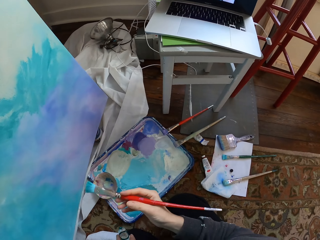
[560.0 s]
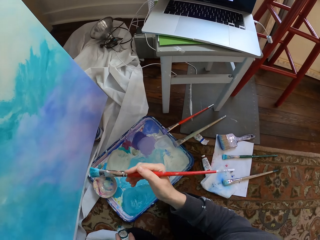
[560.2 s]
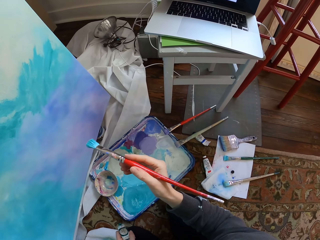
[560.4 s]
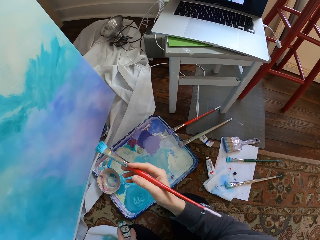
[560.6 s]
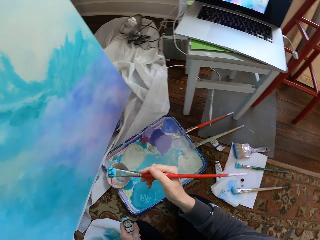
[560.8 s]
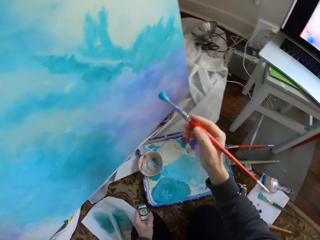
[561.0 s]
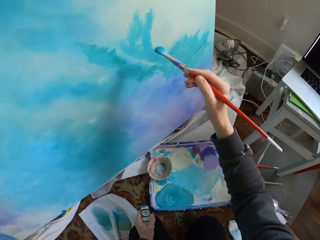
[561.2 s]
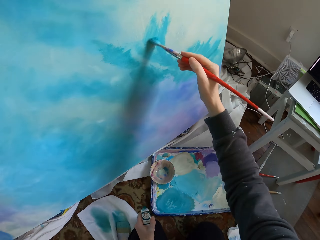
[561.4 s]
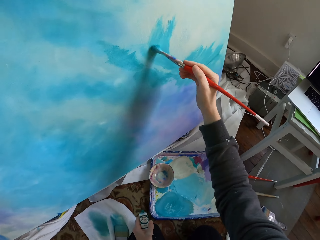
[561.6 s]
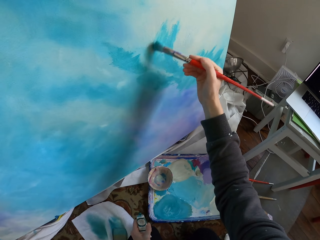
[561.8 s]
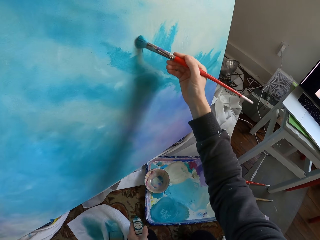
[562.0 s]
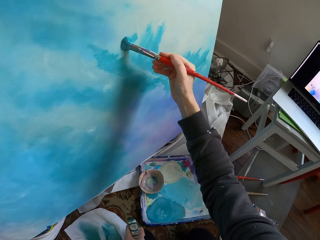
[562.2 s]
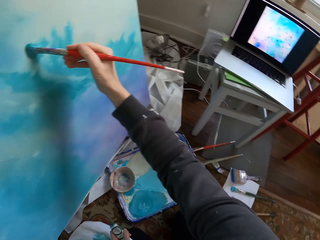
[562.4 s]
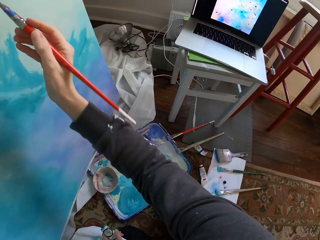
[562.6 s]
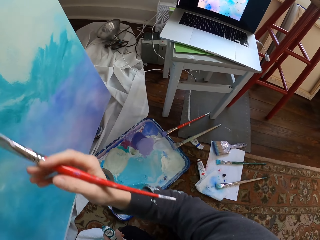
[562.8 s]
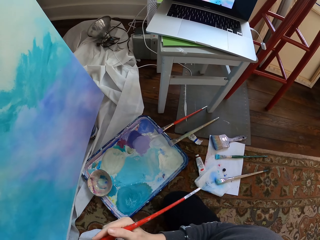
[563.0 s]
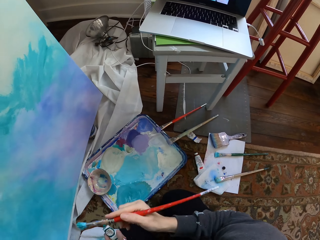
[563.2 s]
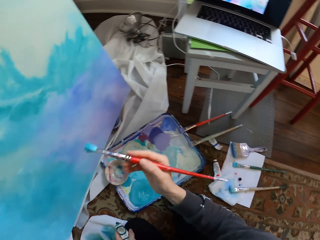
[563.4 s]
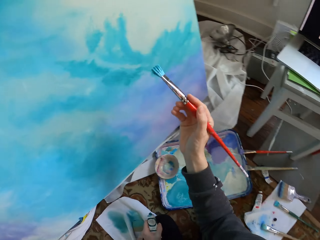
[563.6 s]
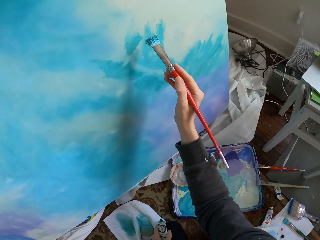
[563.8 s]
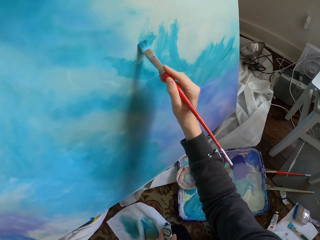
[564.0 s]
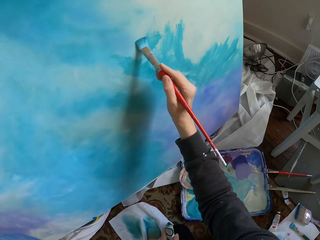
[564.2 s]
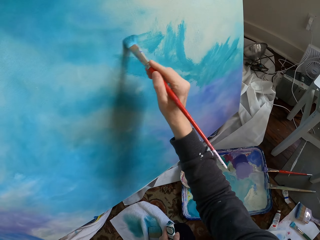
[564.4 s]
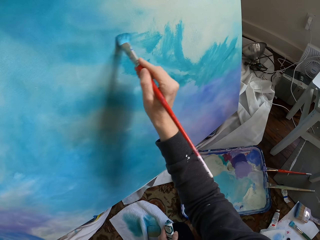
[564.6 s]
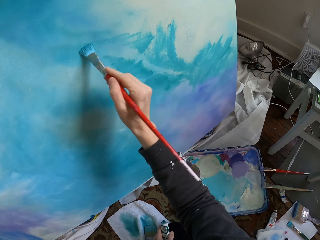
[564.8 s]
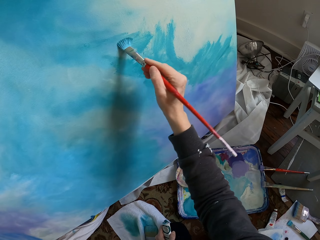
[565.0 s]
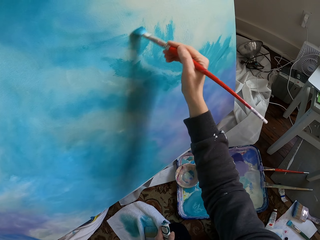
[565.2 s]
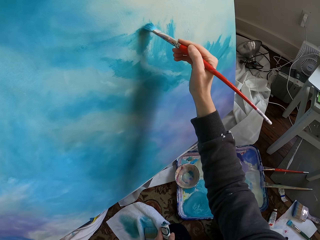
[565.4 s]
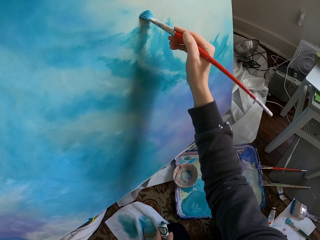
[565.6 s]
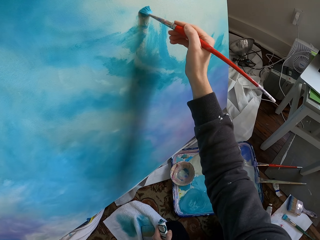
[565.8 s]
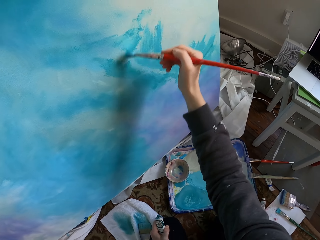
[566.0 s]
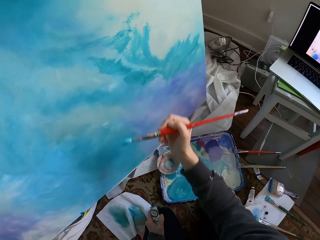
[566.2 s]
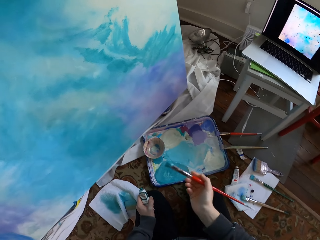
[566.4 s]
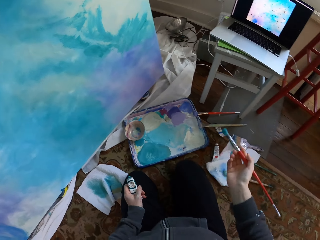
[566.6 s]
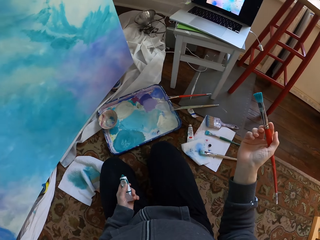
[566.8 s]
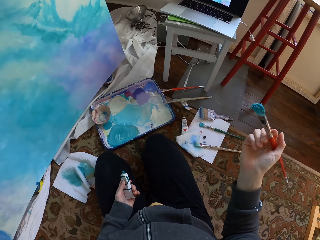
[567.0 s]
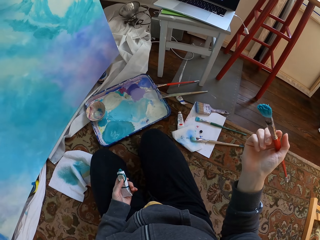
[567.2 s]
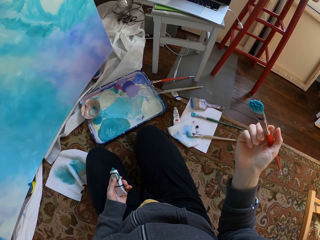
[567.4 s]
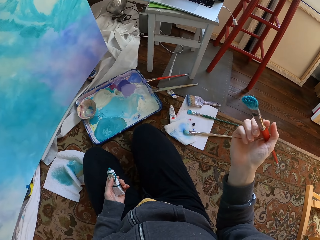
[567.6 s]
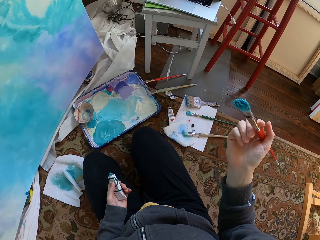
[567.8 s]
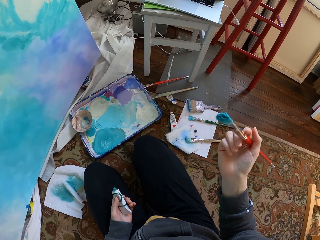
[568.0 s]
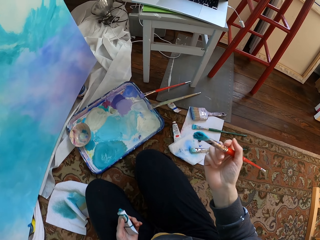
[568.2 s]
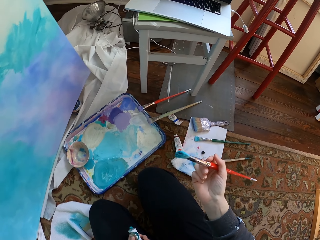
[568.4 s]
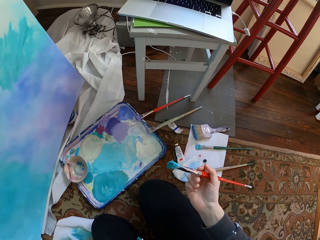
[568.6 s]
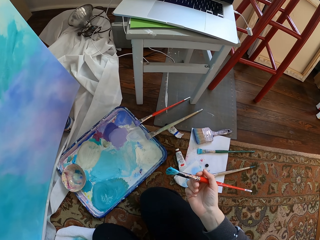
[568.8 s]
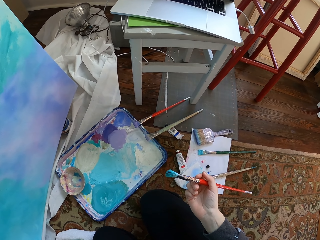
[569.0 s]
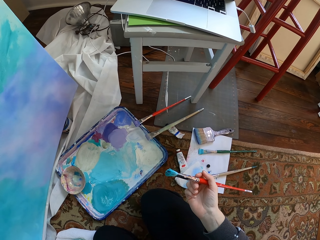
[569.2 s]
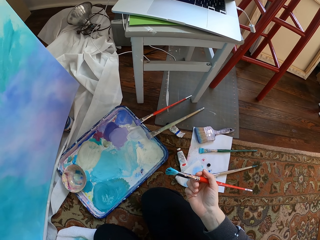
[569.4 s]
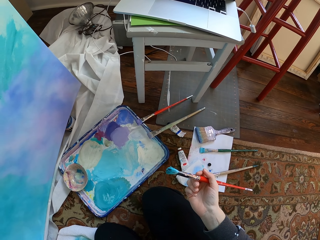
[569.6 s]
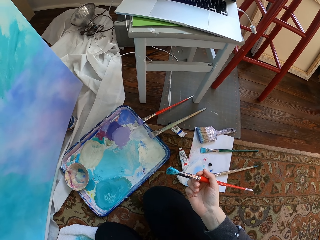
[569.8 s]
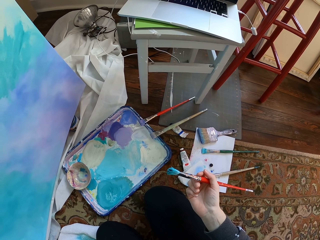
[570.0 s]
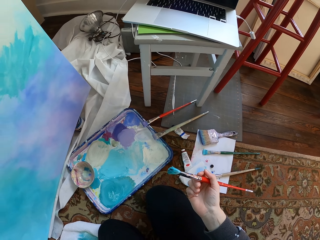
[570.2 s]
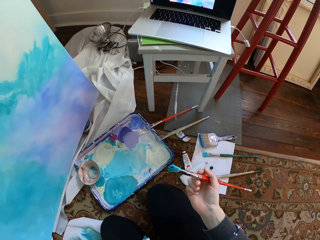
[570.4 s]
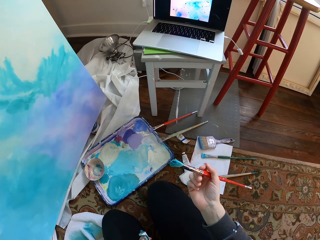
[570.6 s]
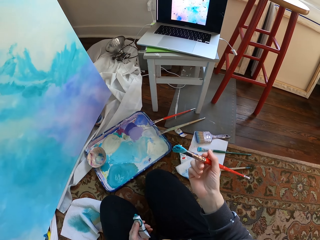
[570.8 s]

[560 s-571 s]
The camera wearer stops. They paint the board. They hold the paint.

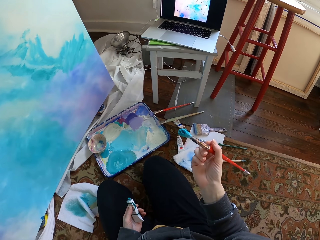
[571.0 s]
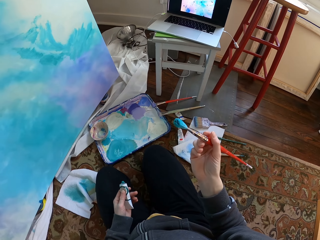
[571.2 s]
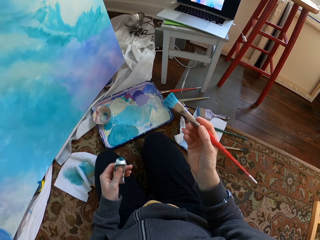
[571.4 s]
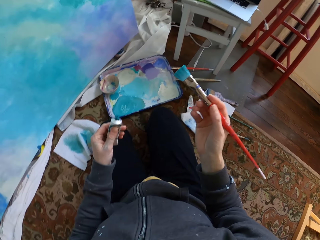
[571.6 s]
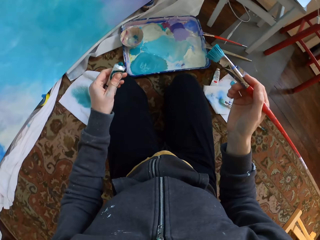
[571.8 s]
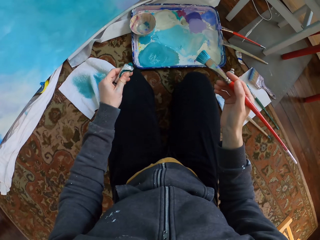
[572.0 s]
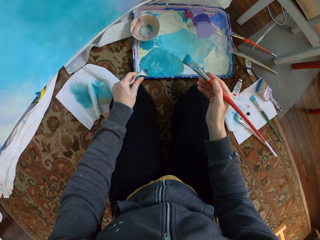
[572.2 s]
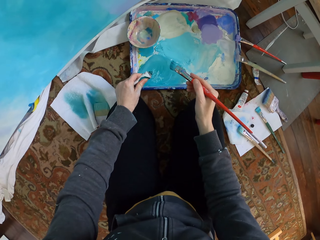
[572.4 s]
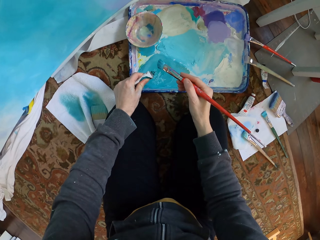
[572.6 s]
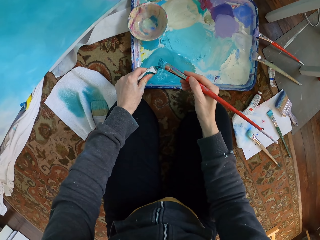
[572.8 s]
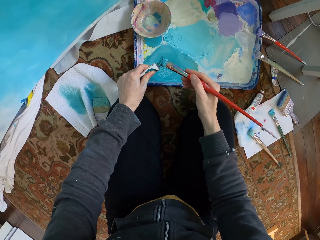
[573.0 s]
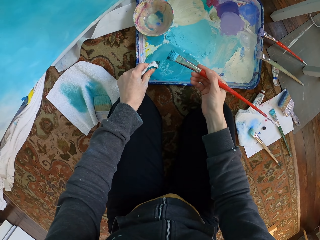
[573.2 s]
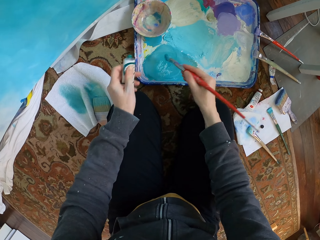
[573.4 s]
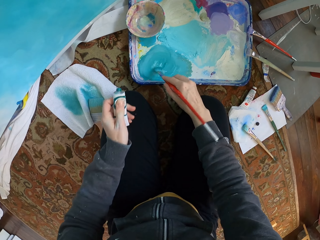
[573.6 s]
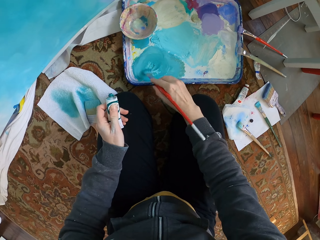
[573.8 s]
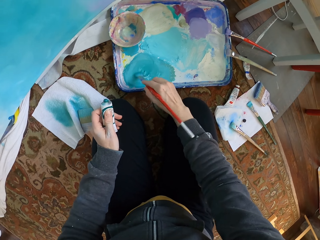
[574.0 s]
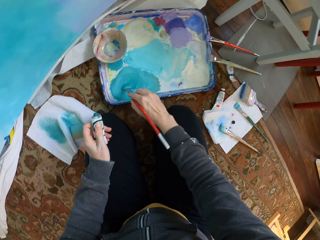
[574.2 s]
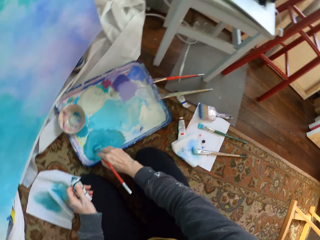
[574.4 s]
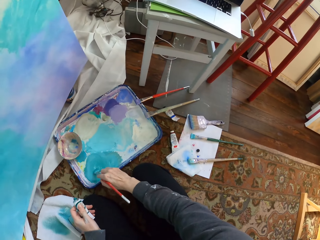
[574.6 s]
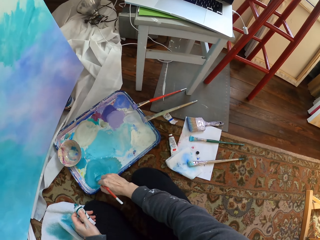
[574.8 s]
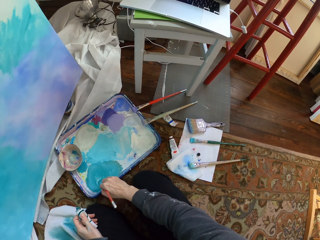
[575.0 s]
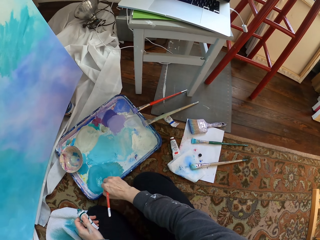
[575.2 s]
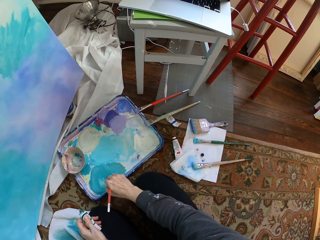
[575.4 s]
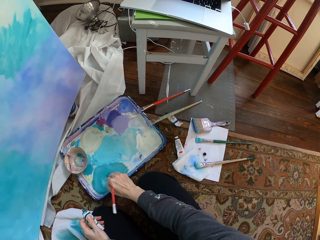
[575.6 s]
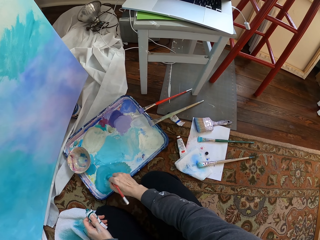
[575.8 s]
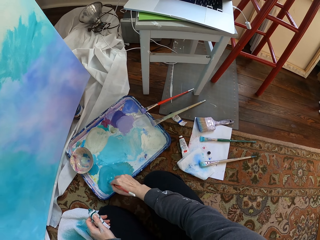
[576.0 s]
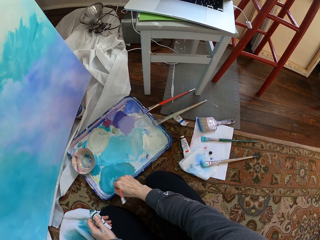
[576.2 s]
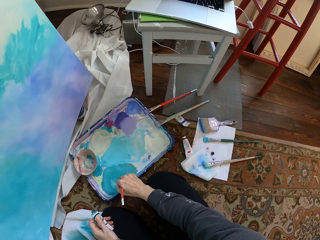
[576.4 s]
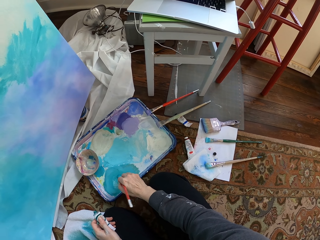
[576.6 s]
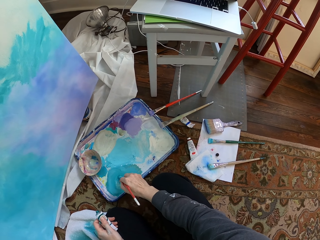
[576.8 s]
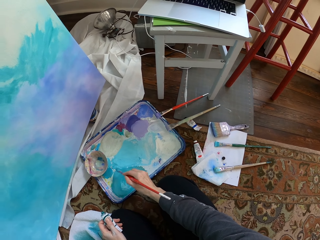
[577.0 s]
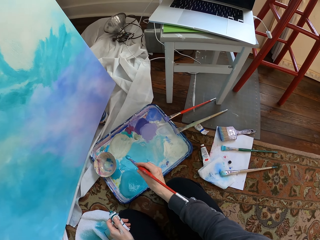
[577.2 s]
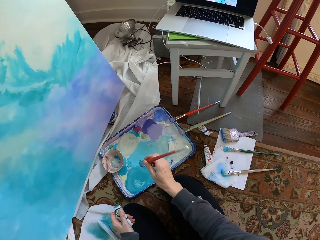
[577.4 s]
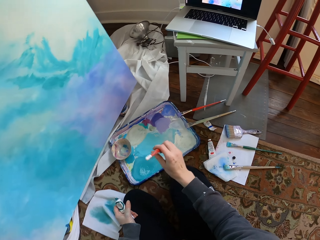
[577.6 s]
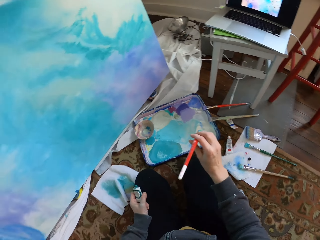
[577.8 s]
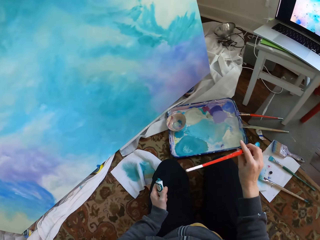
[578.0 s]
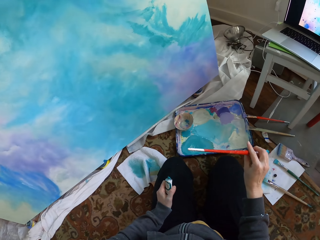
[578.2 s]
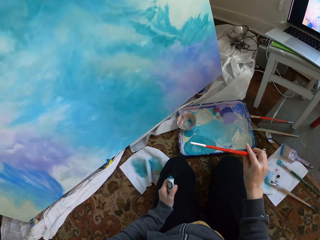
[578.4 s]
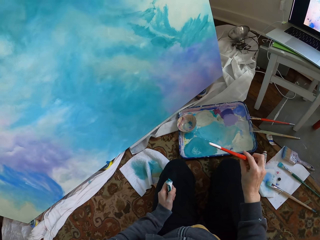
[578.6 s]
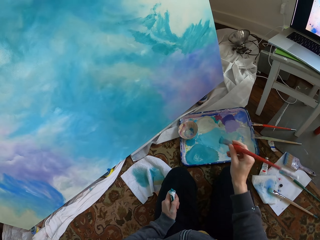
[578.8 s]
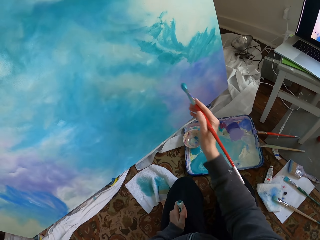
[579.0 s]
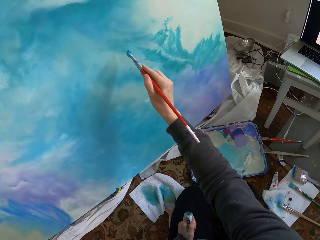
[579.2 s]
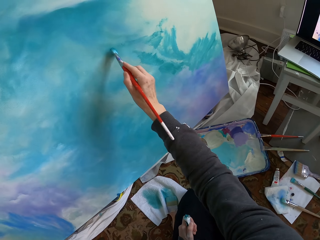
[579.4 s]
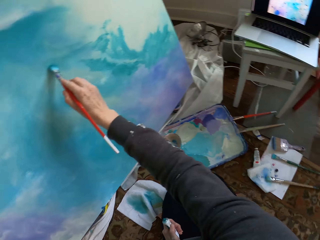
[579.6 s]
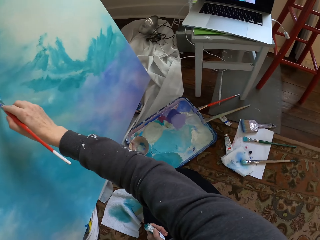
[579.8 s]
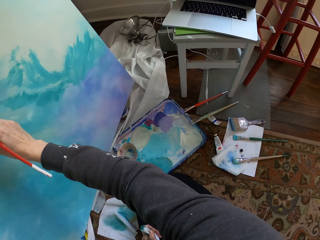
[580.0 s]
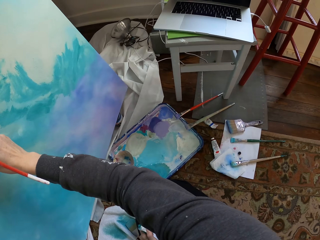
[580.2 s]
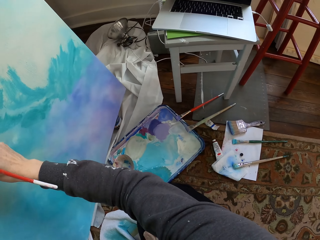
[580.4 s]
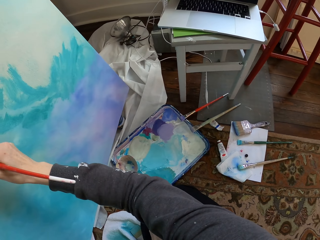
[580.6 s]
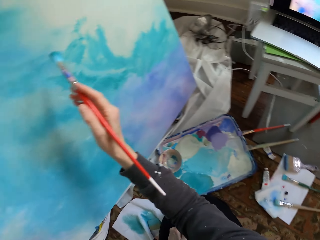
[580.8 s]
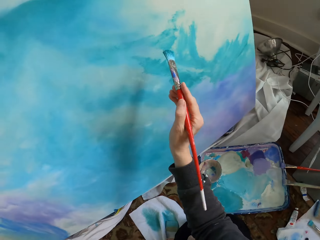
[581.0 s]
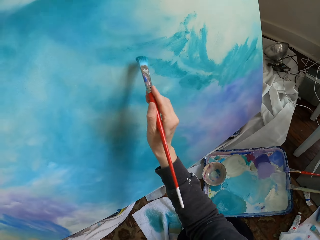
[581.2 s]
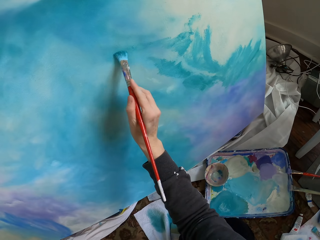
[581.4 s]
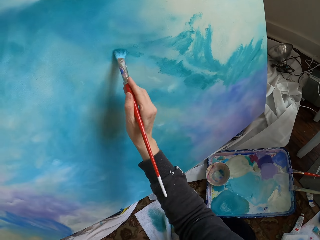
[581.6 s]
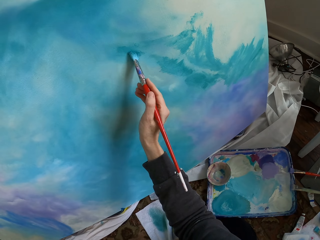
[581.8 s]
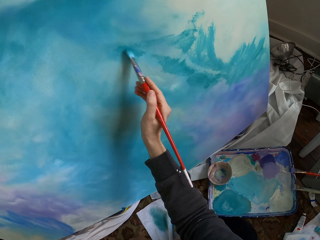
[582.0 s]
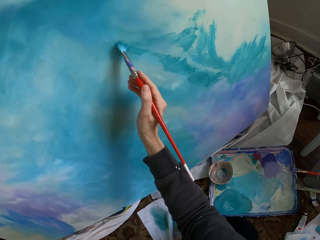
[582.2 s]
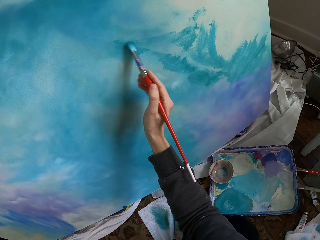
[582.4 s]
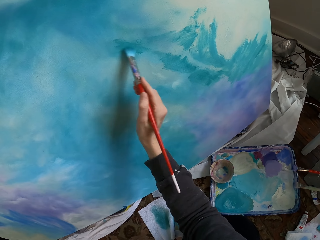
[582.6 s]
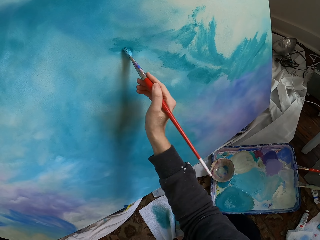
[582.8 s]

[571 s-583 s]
The camera wearer presses the cream on the brush. They take the paint from the paint tube. They mix the paint. They brush on the paint. They paint the board.
